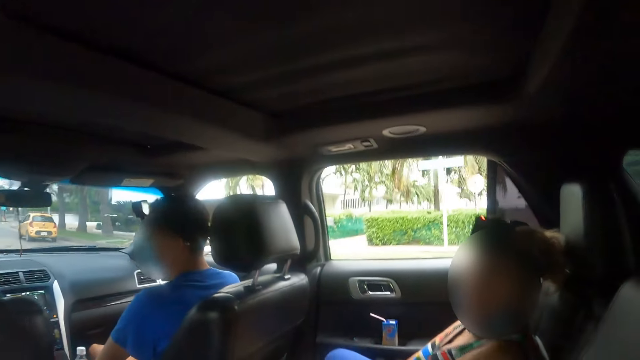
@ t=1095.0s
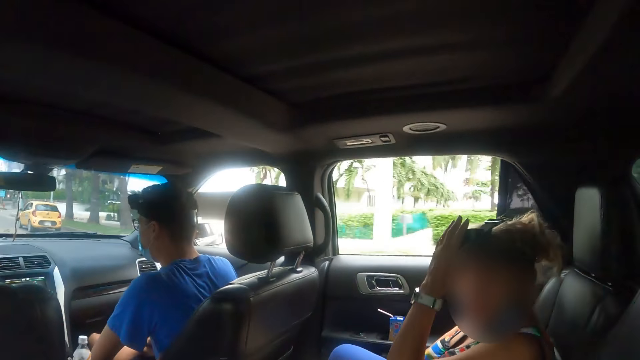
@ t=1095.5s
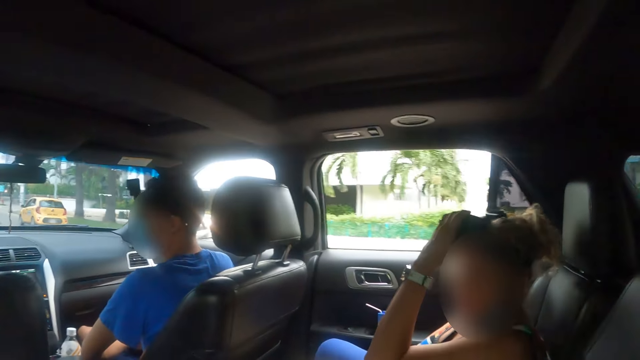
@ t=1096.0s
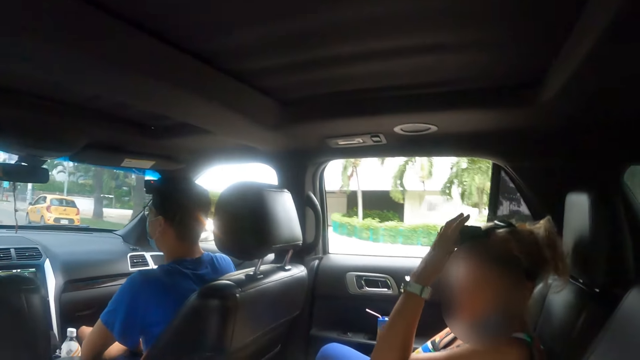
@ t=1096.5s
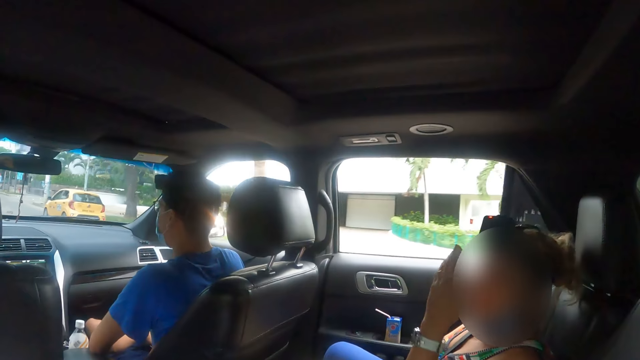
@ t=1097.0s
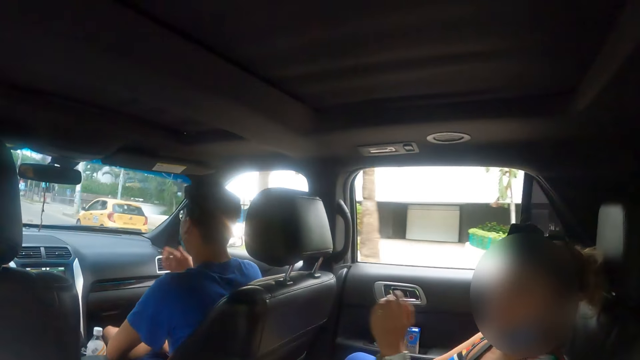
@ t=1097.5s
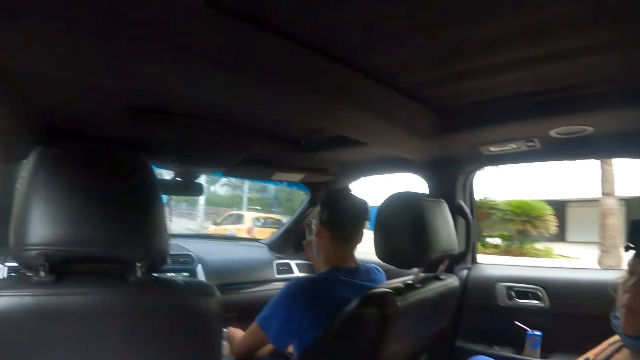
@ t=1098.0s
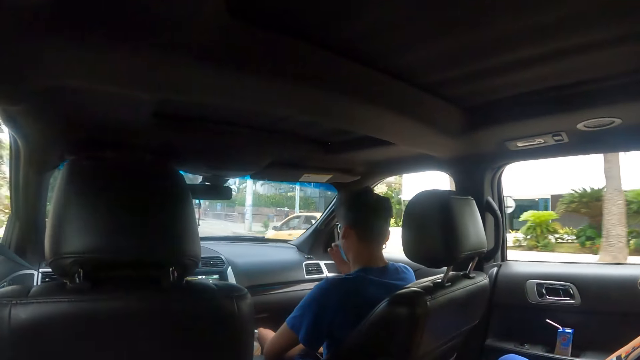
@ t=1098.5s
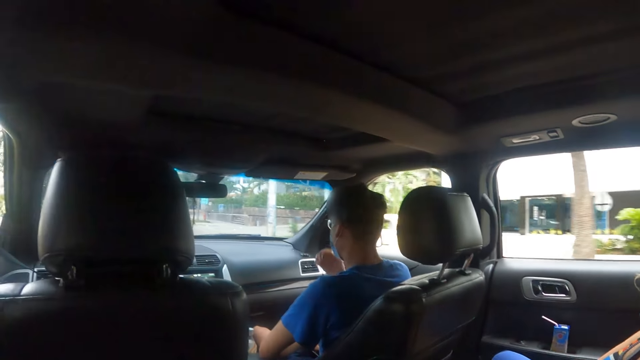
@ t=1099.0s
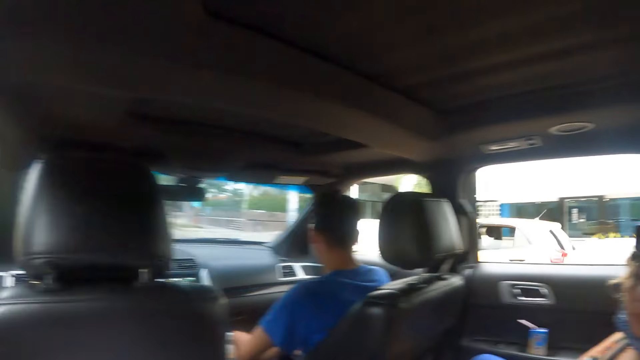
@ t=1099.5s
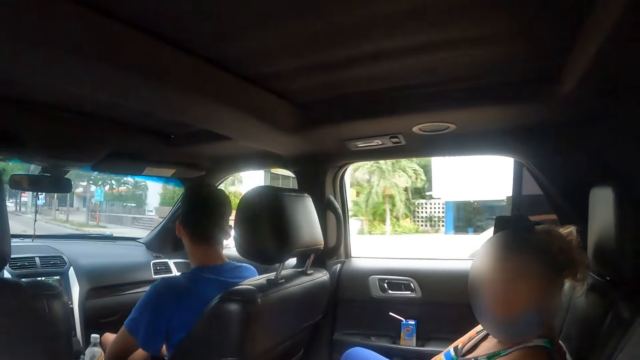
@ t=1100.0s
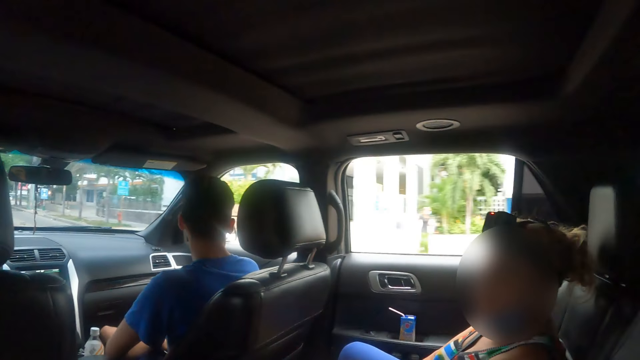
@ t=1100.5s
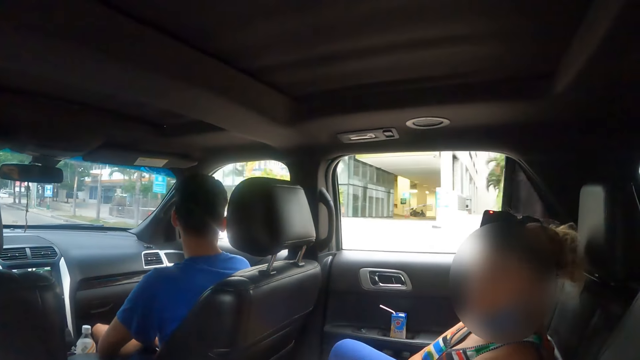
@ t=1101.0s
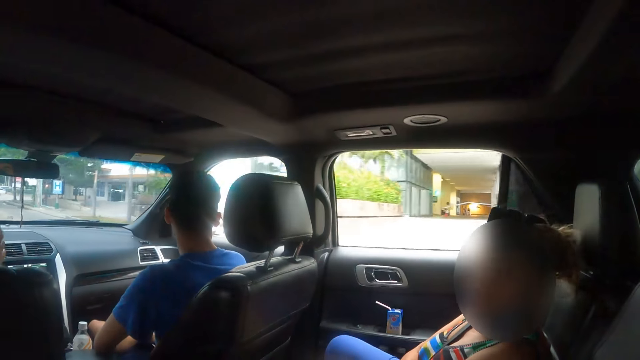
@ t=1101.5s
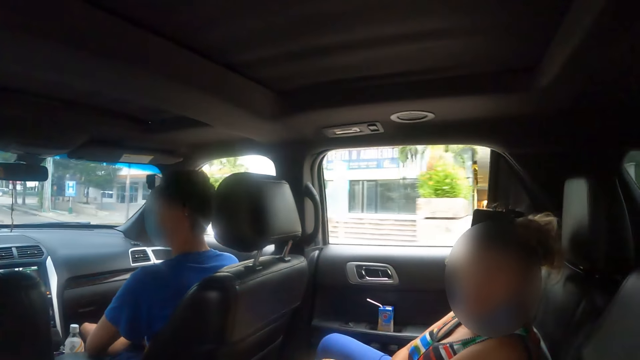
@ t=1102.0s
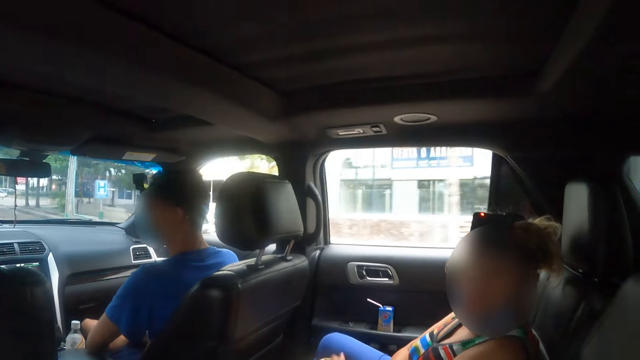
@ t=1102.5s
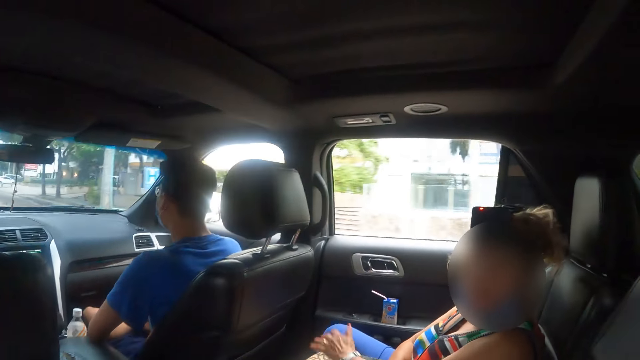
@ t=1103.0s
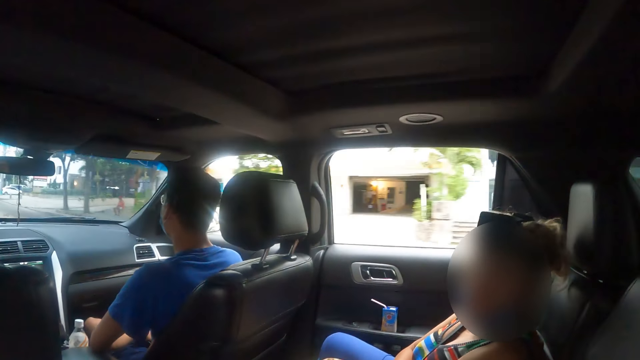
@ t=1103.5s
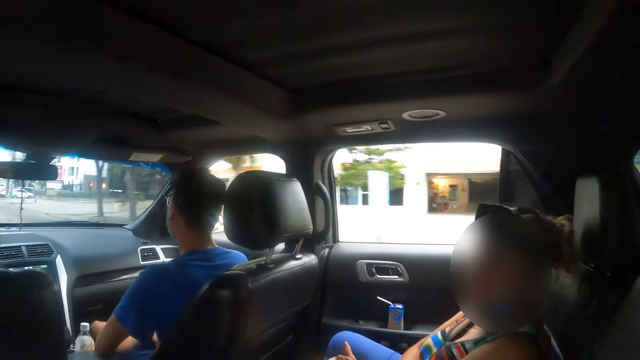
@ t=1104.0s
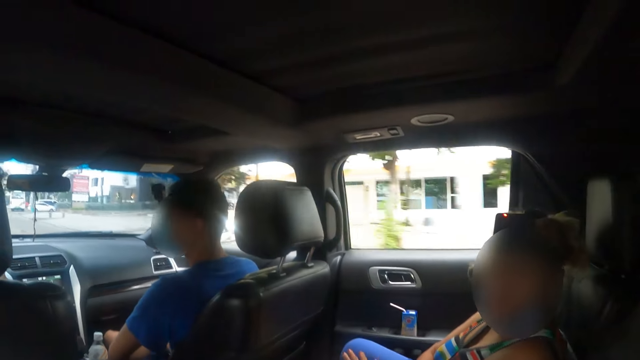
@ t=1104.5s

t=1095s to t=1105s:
A person adjusts the camera. The camera wearer looks at another person in the car. They look at the first person.

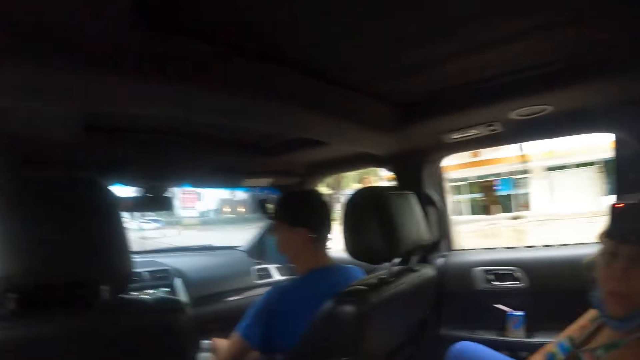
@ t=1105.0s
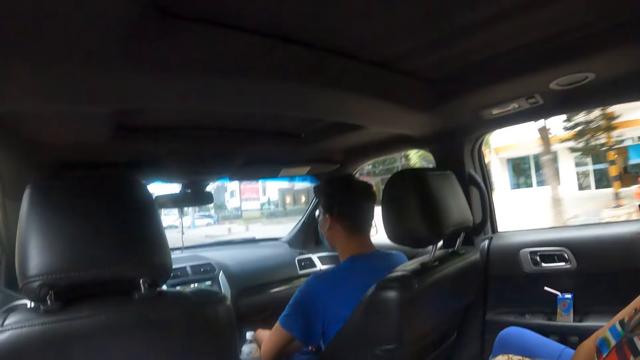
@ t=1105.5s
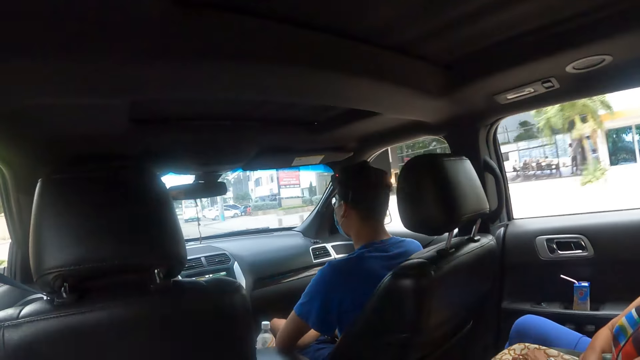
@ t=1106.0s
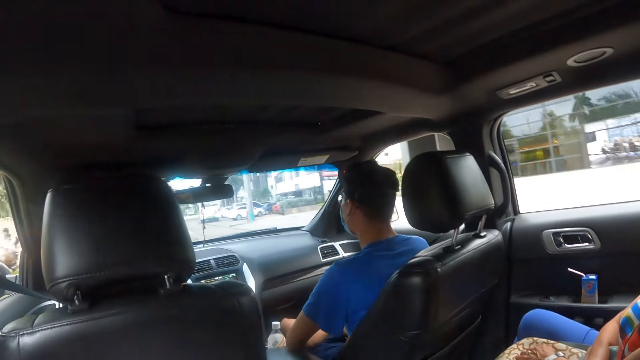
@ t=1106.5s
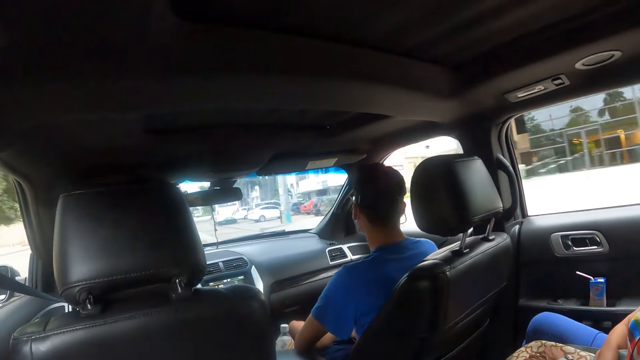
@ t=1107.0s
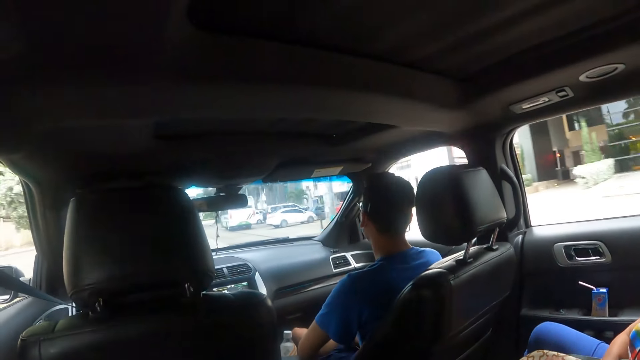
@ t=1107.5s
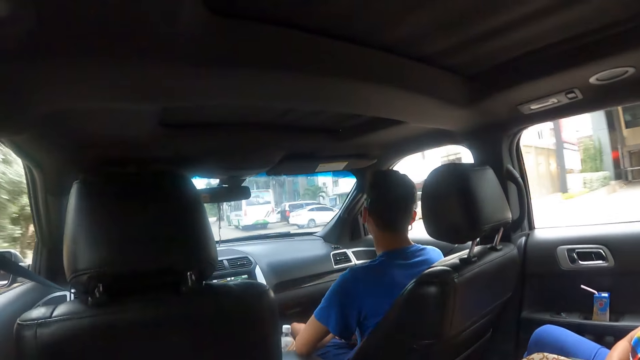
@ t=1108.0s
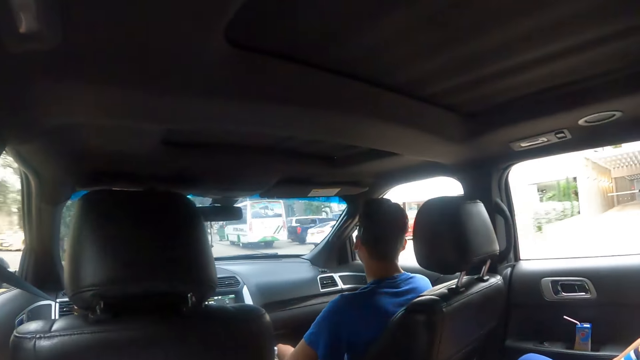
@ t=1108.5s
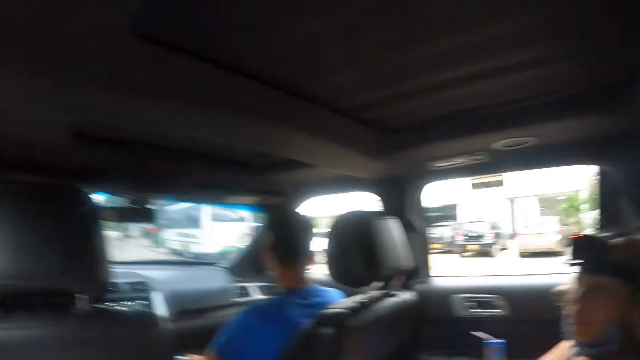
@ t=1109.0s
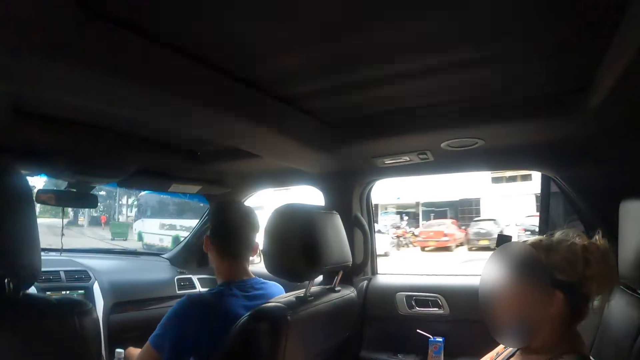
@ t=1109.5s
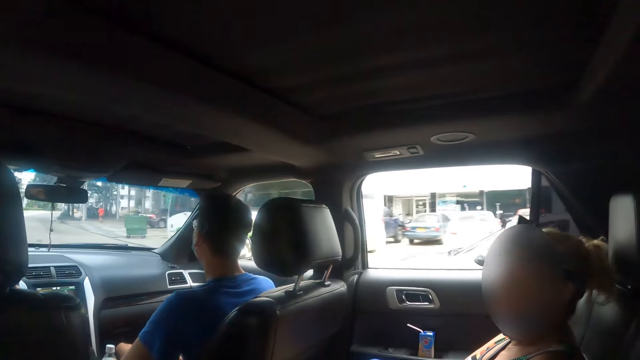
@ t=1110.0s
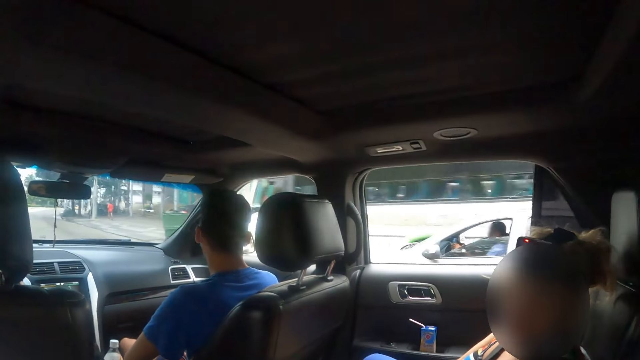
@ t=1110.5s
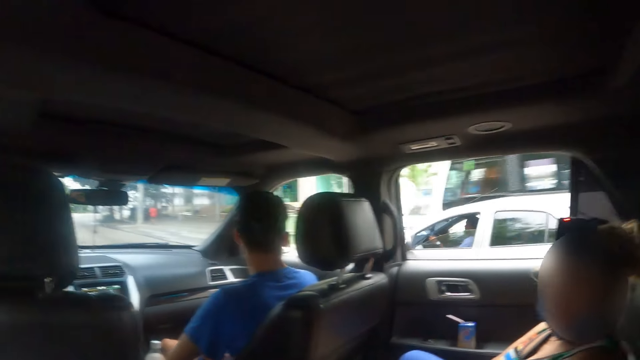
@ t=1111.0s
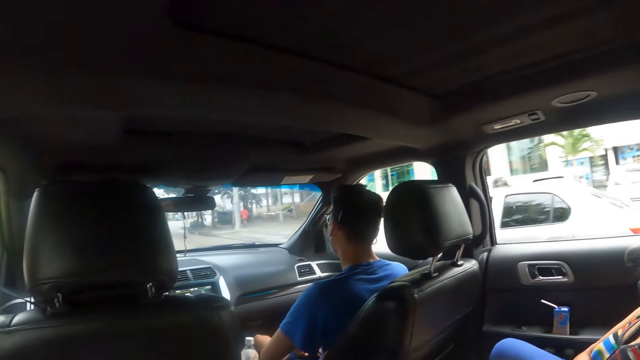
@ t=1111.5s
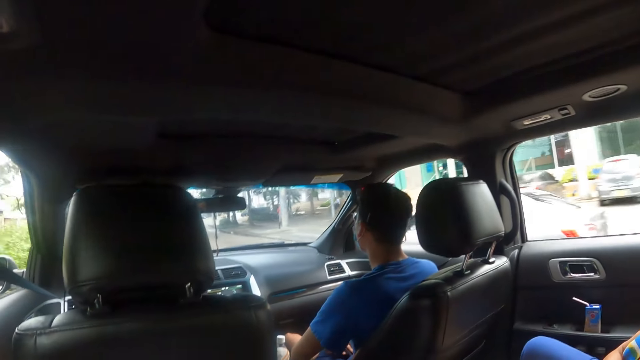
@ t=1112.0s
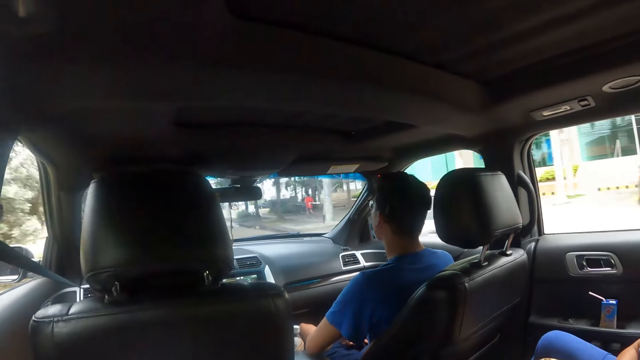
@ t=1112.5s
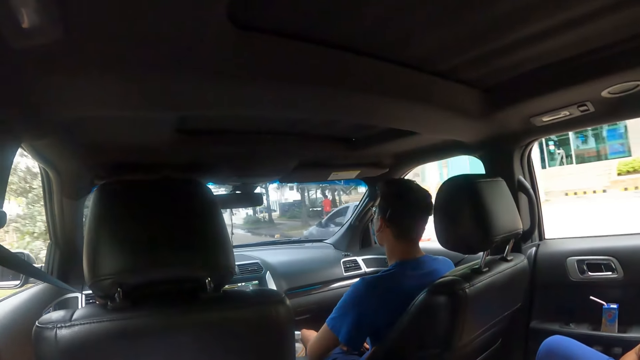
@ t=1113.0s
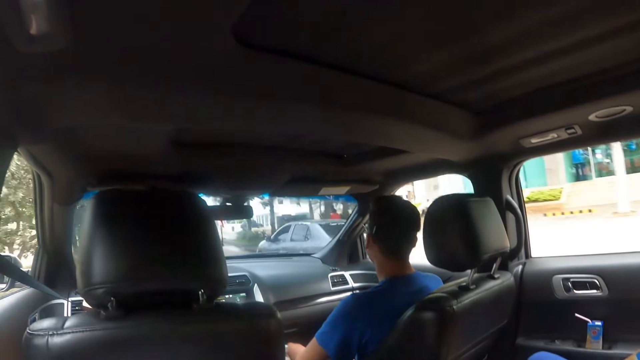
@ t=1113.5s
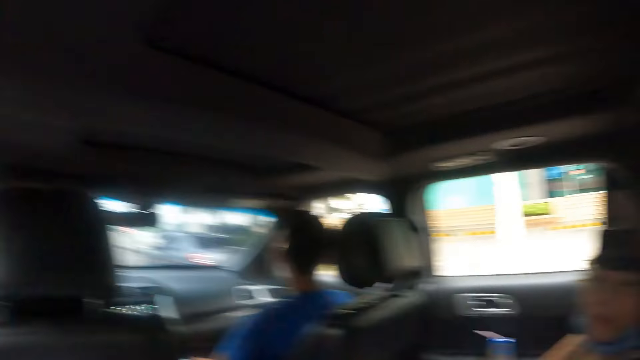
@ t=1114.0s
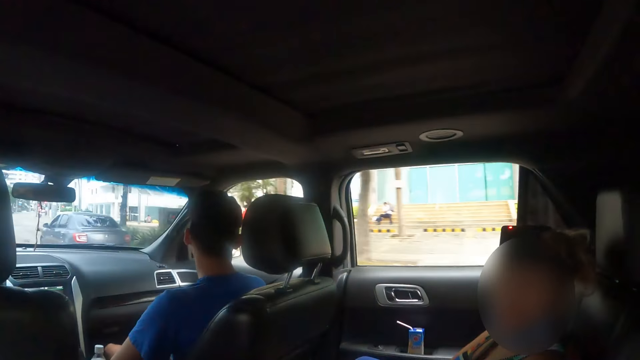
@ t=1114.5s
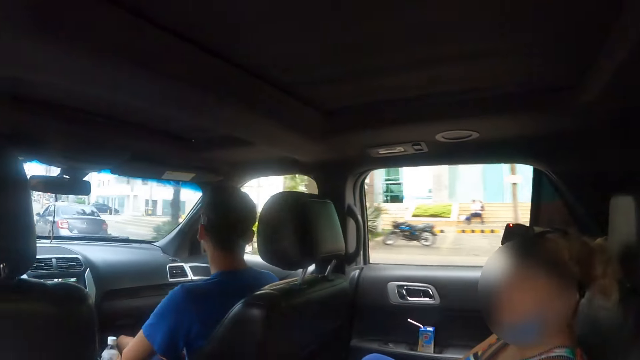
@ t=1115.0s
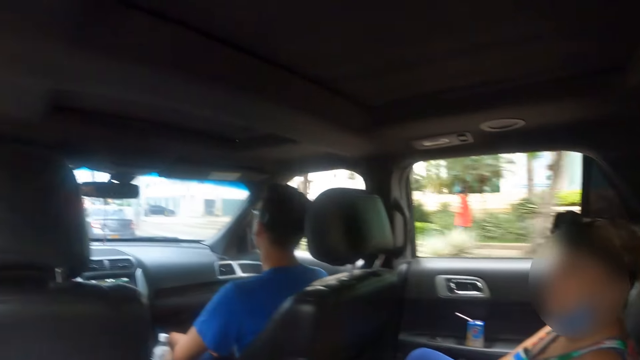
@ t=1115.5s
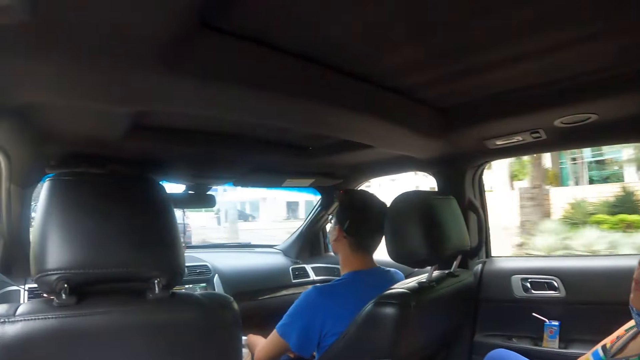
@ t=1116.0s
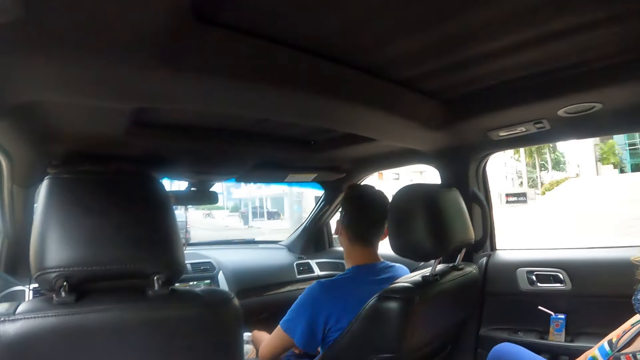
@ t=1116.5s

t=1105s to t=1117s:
The camera wearer looks at a person. They look around the car.
